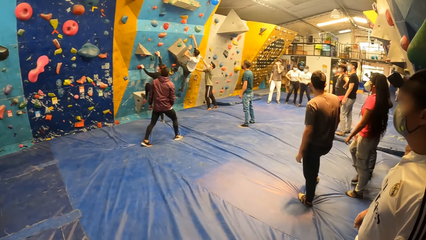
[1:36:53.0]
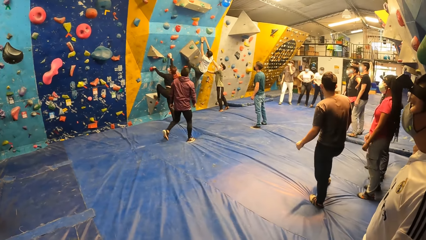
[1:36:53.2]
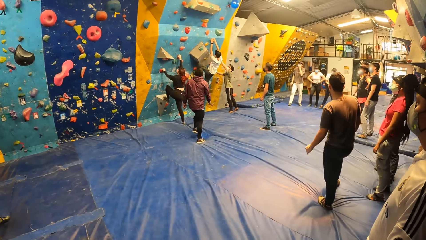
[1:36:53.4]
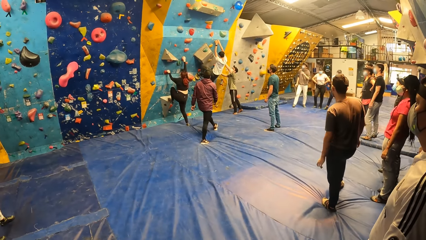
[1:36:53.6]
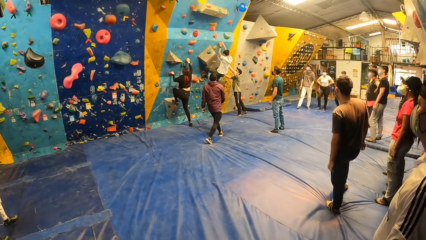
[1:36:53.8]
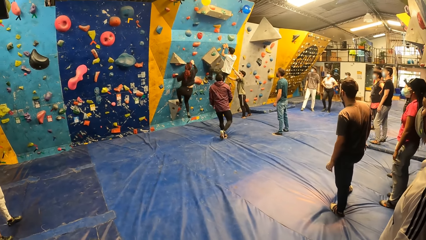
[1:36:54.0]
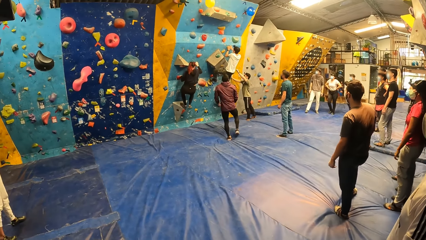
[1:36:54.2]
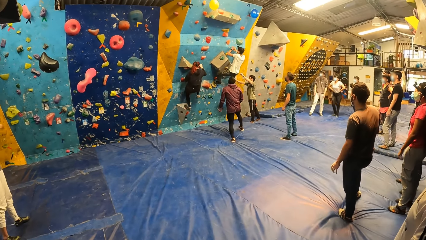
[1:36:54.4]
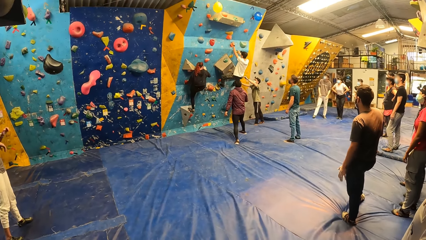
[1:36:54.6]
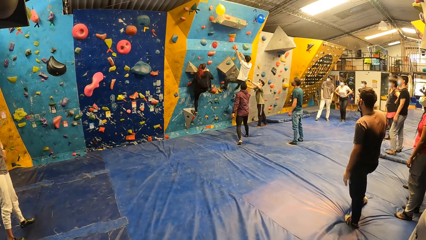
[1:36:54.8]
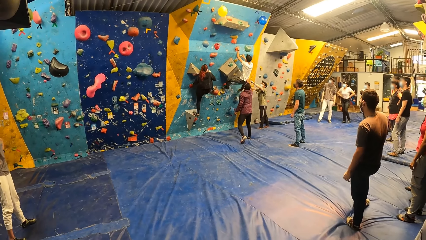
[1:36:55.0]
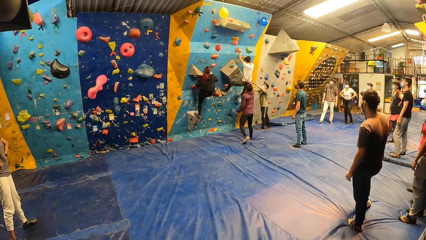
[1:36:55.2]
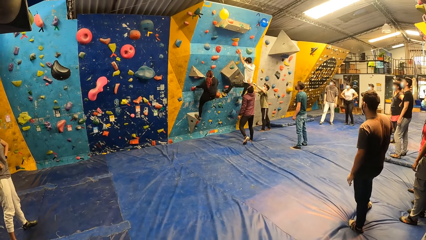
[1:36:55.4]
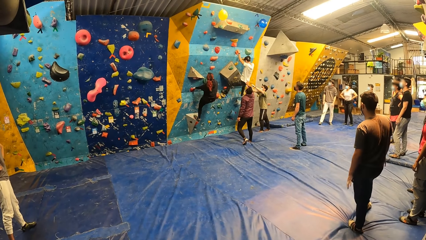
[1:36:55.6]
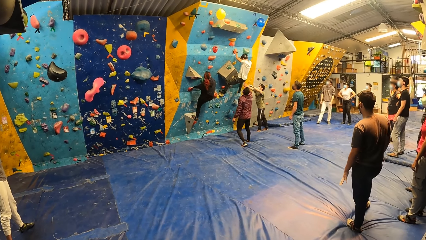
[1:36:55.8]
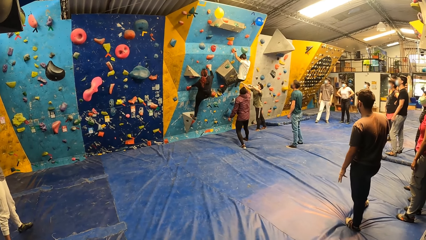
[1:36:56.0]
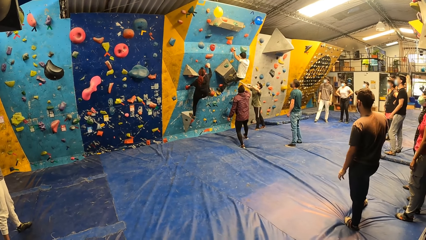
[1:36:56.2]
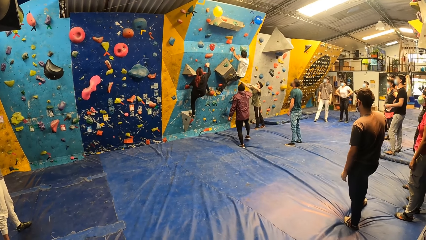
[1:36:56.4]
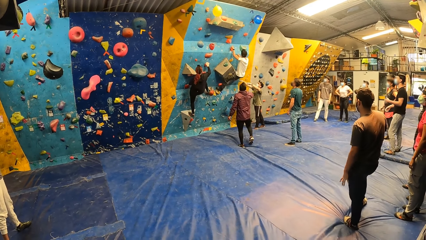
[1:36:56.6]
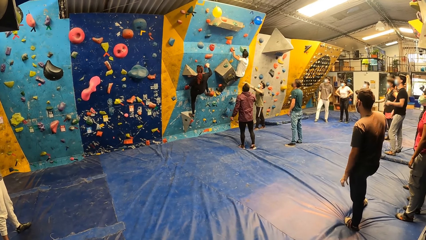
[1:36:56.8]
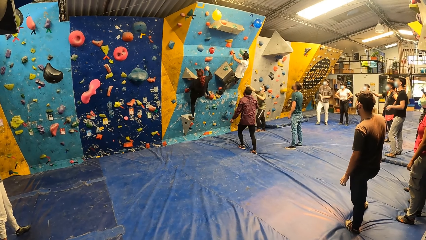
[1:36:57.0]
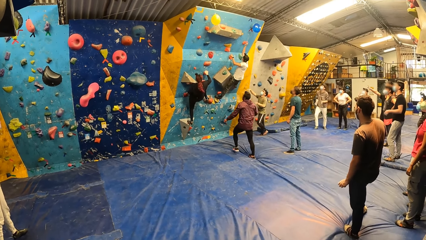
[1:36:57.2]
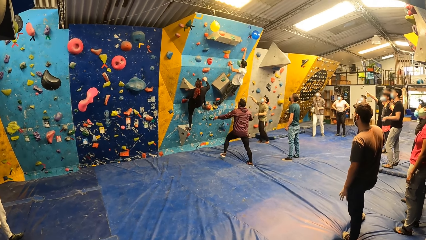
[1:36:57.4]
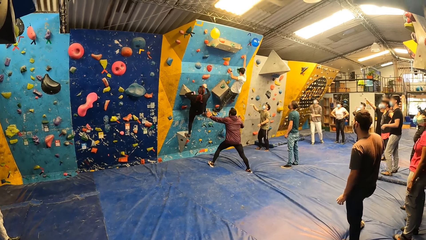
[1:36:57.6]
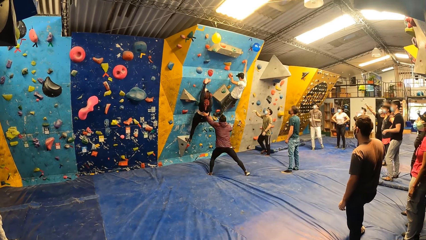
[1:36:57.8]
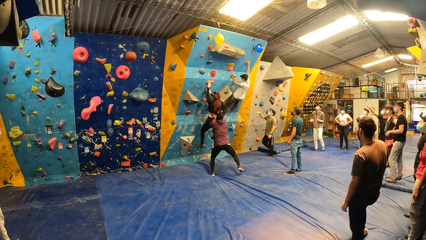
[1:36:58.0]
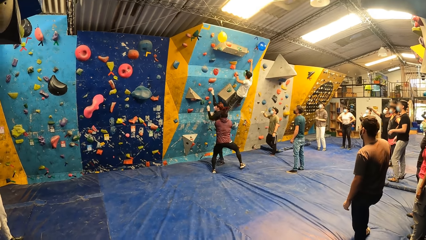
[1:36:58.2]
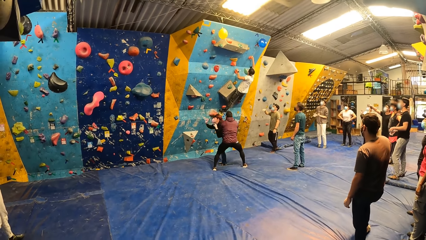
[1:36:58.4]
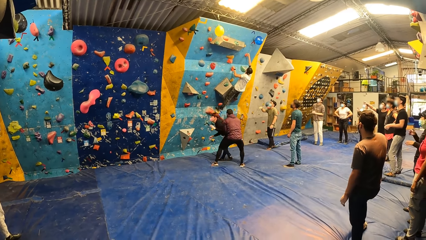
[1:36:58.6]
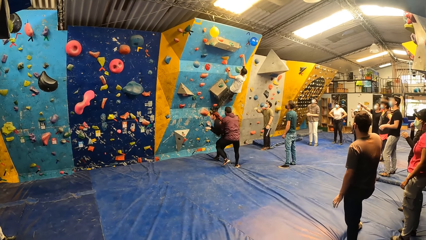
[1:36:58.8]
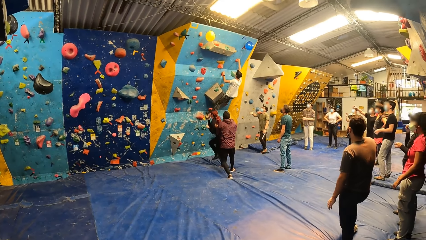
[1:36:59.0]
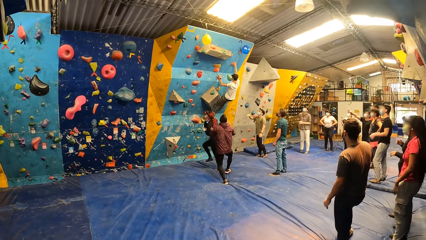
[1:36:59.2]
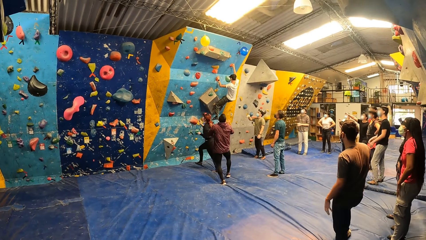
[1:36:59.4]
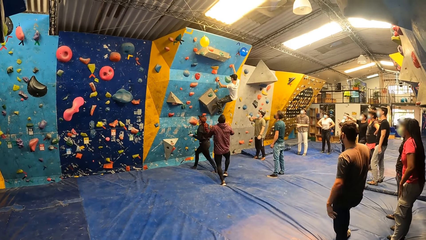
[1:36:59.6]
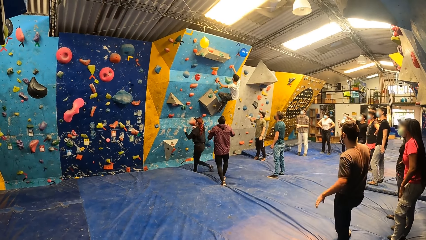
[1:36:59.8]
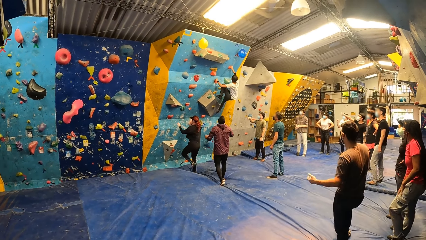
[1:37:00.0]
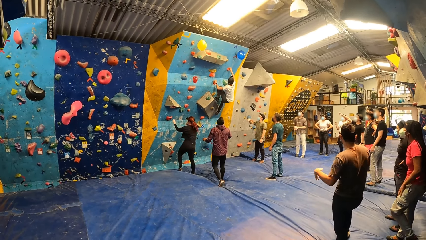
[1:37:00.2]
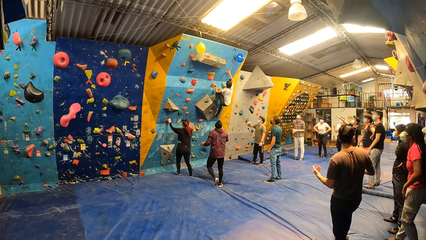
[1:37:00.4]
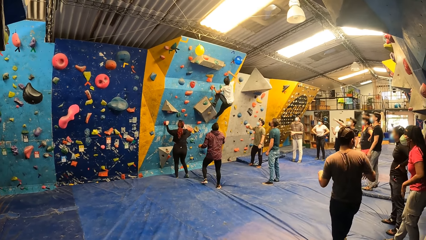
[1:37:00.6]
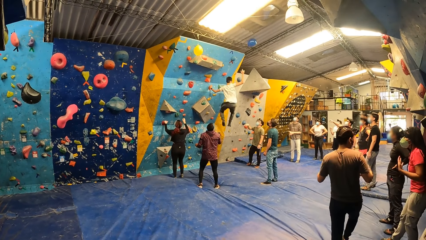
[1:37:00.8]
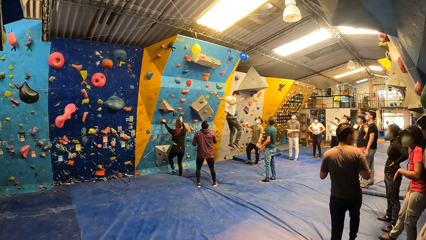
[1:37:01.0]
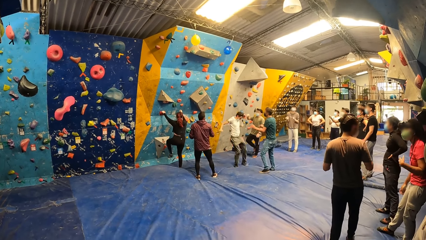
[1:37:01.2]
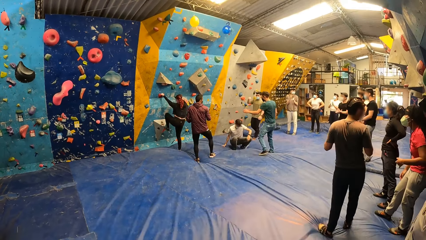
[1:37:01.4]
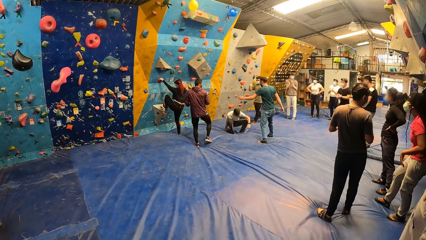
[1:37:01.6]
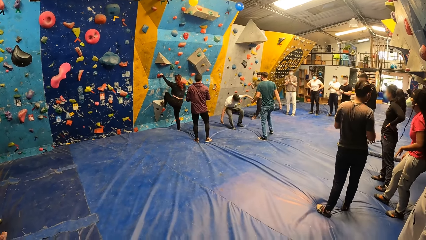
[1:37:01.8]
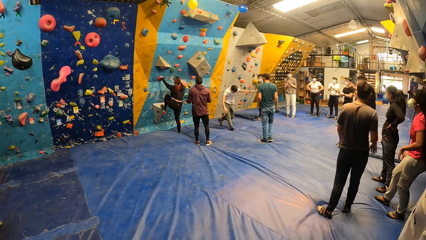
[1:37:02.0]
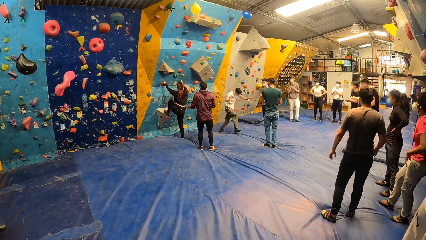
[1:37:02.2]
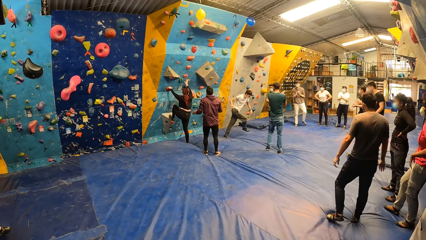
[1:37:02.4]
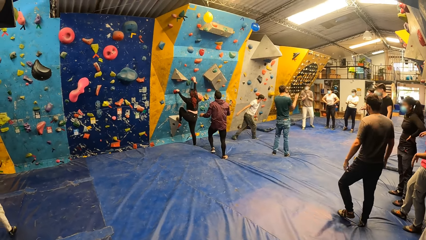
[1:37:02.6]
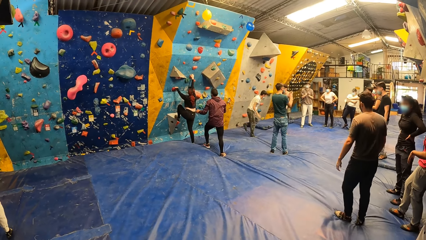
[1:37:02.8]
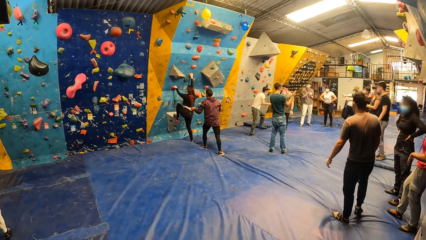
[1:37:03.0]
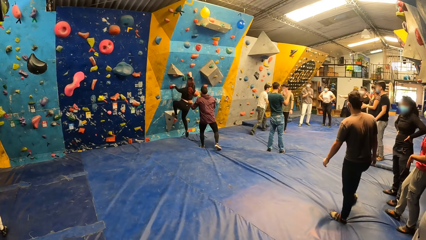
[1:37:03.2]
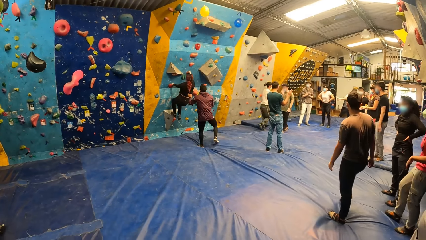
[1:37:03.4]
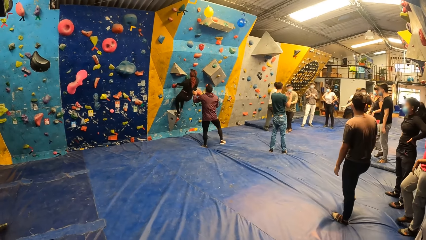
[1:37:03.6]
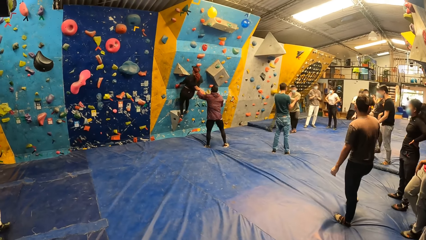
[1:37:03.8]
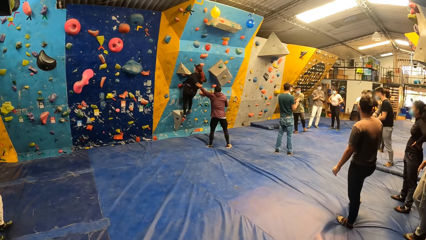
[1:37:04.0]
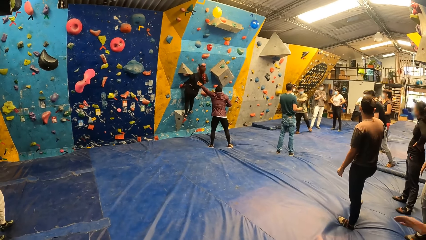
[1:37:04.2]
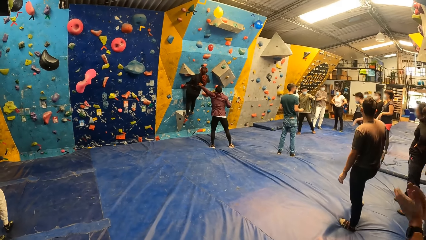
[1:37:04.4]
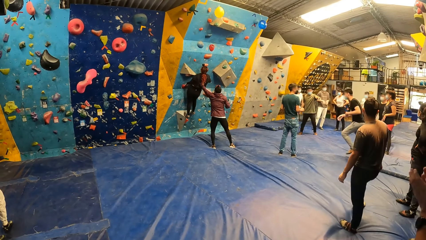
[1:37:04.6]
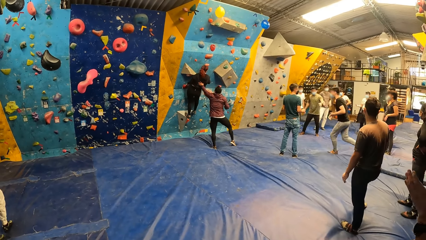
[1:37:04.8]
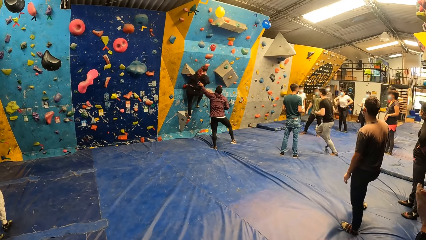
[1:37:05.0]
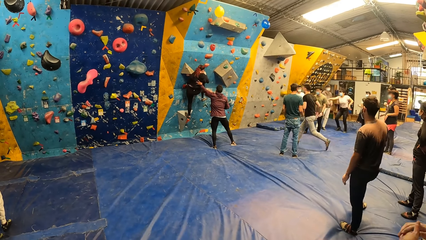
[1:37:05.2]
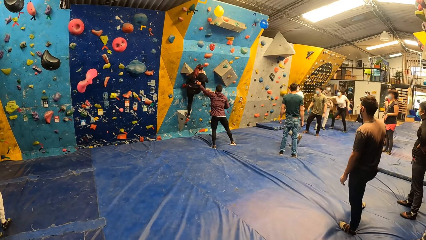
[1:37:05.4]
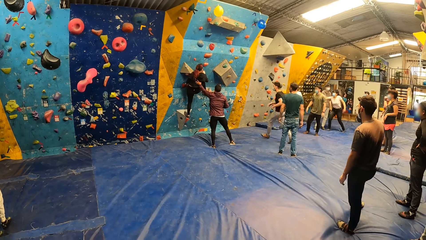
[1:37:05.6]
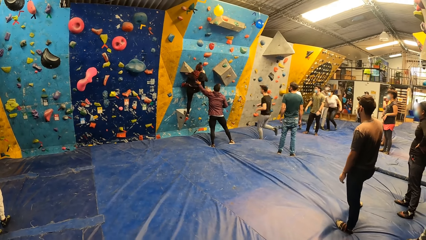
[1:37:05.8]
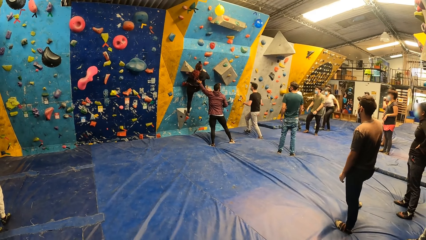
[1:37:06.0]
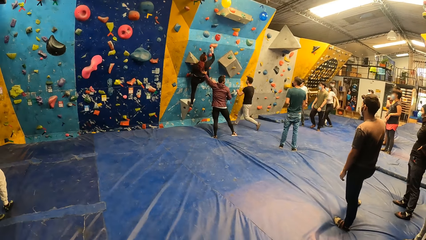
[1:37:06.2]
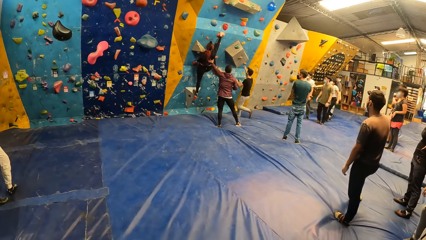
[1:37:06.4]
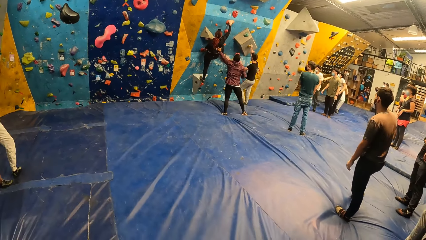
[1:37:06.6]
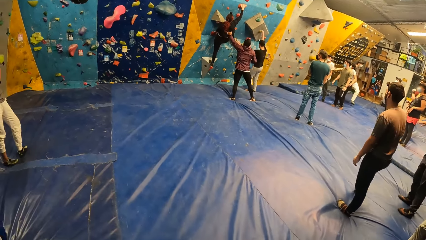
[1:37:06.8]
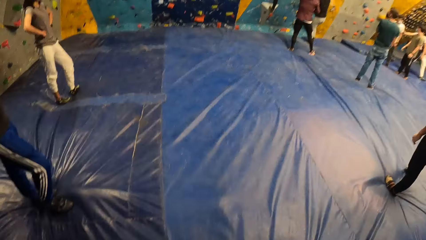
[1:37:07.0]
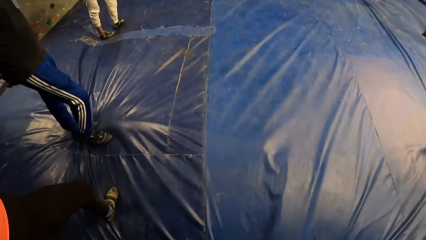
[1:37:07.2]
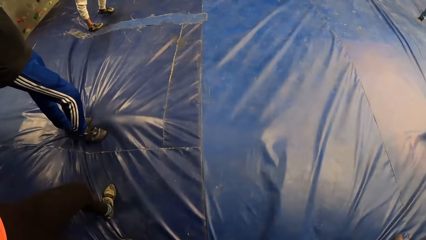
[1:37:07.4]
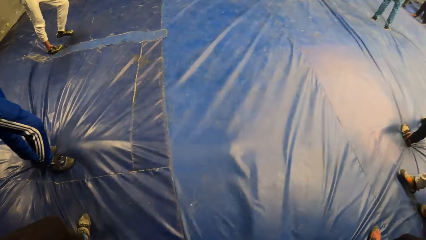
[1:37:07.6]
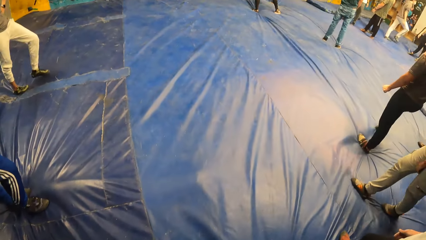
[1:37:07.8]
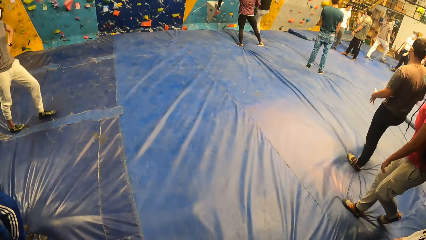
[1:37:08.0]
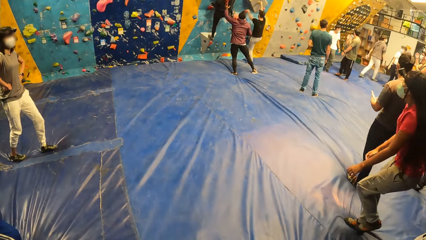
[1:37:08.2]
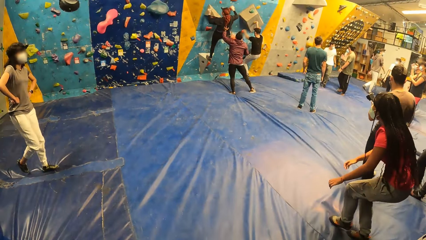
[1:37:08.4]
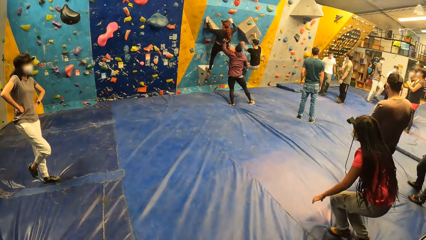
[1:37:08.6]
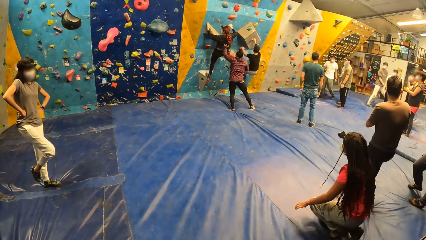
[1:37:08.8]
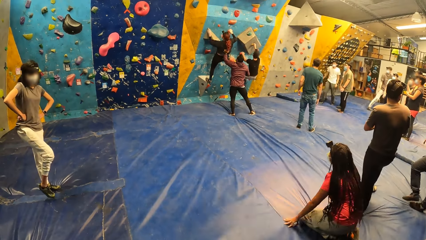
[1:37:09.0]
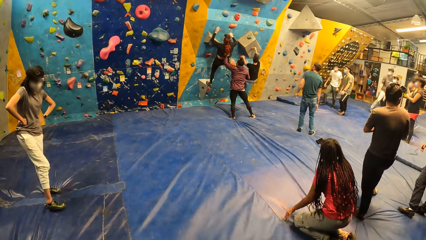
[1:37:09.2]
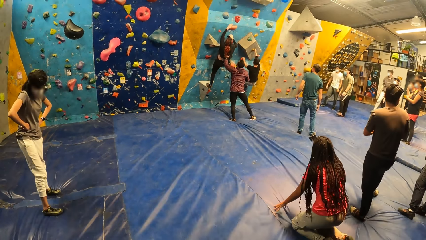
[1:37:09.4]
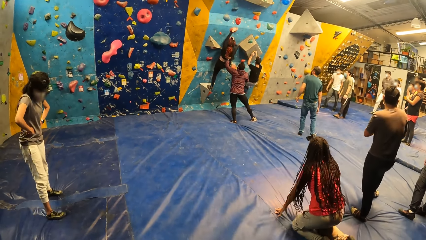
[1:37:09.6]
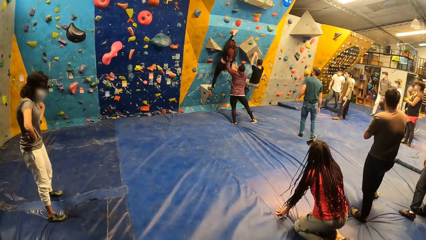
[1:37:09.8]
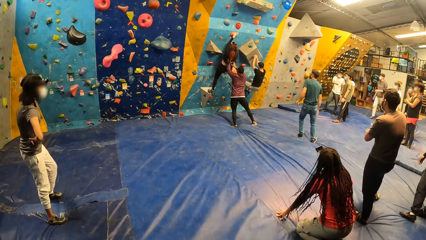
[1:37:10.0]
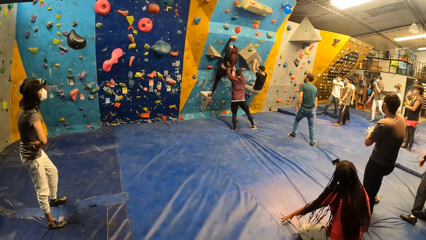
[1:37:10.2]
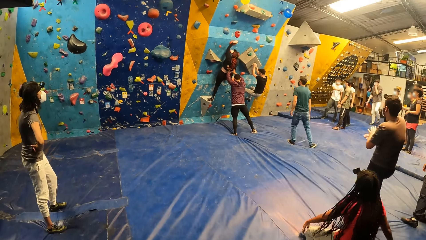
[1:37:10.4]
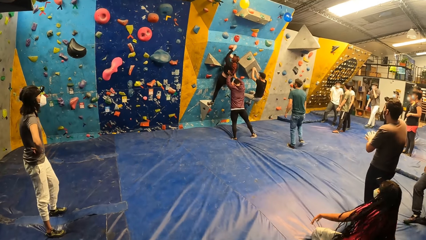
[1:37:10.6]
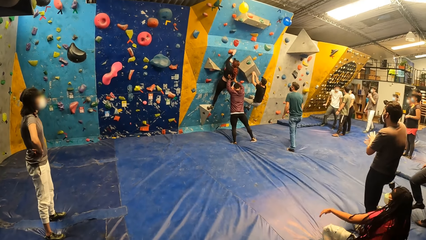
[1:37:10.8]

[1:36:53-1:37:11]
A man assists another man with both hands. A woman climbs the wall with both hands. A third man assists the second man with his left hand. The woman jumps down the bouldering wall. The third man assists the woman with both hands. The second man touches the balloon with his right hand and jumps down the bouldering wall. The woman climbs the bouldering wall with both hands. The third man assists the woman with his left hand. A fourth man runs towards the bouldering wall. The fourth man climbs the bouldering wall with both hands. Another woman sits on the ground.
